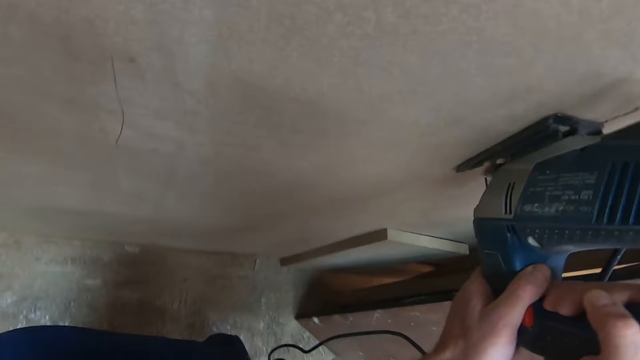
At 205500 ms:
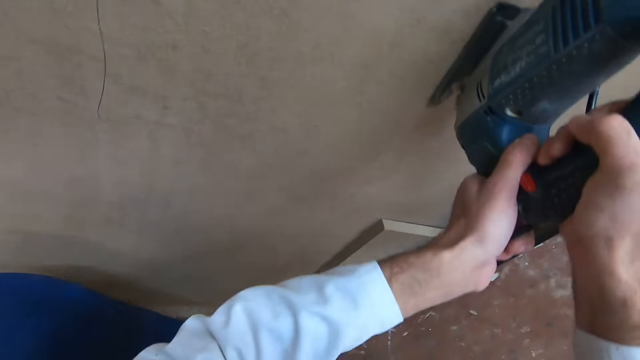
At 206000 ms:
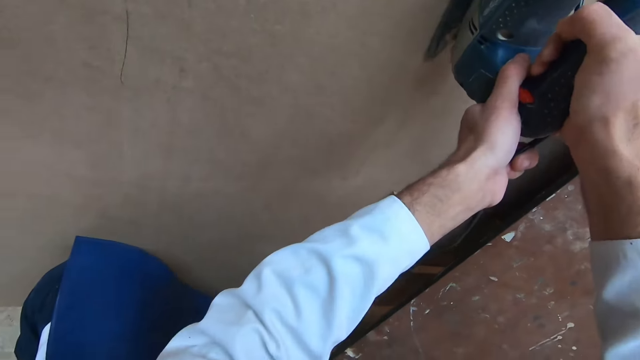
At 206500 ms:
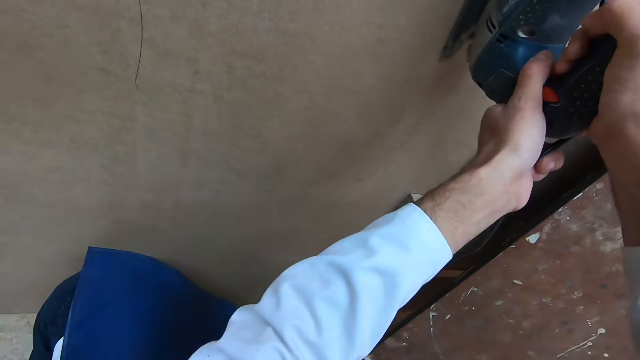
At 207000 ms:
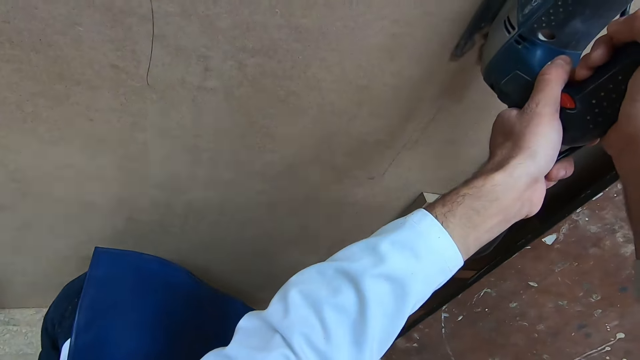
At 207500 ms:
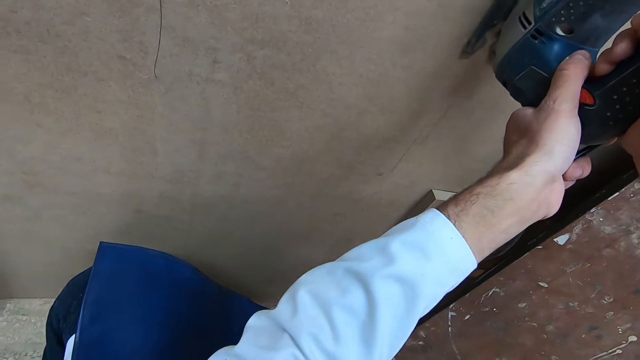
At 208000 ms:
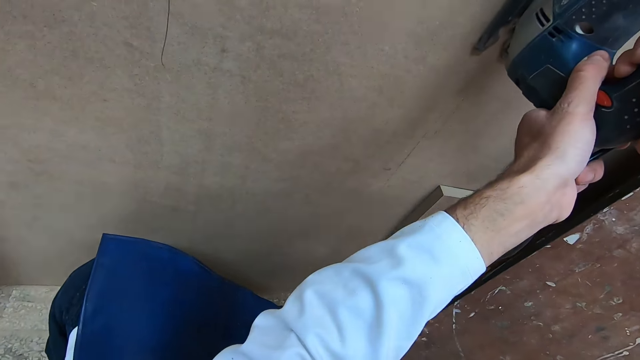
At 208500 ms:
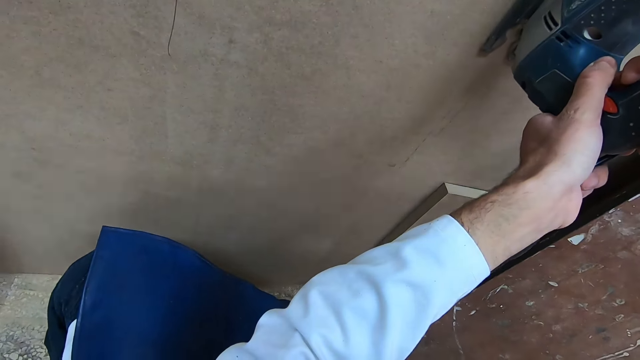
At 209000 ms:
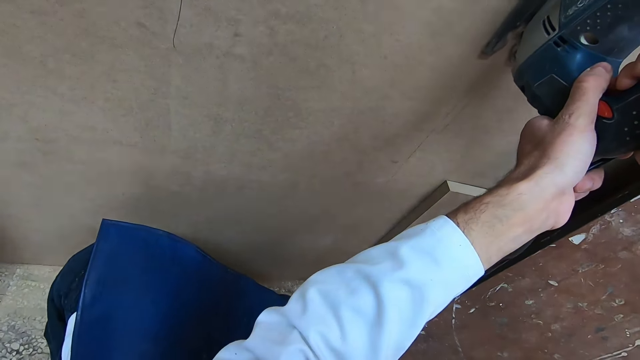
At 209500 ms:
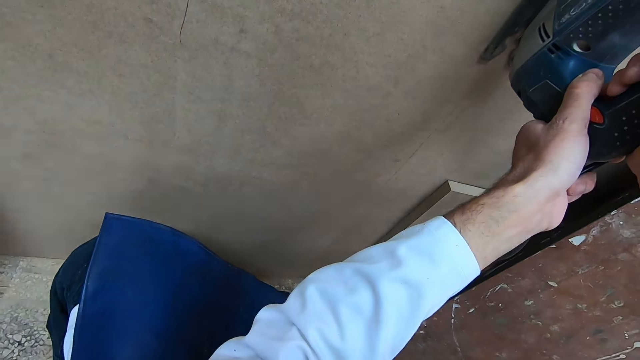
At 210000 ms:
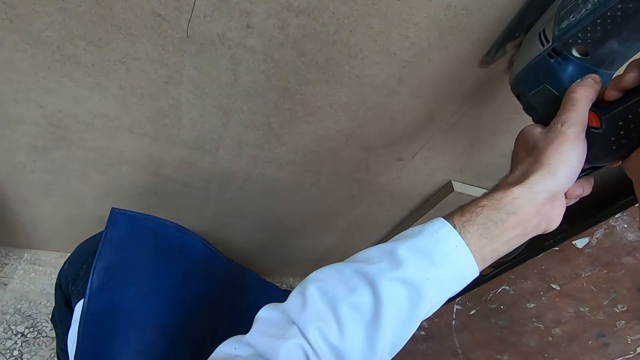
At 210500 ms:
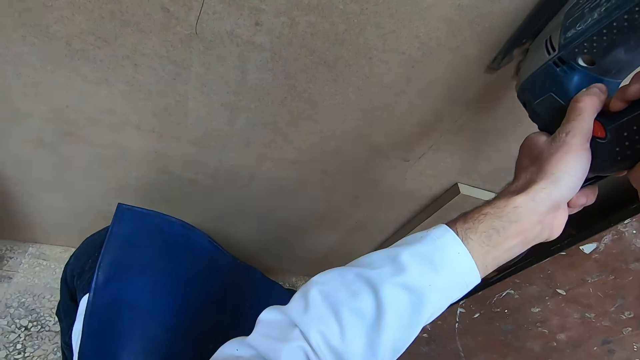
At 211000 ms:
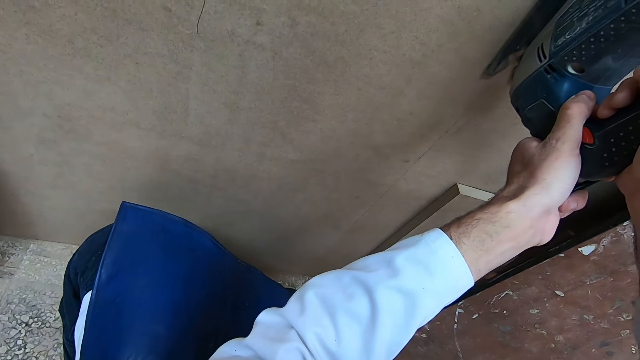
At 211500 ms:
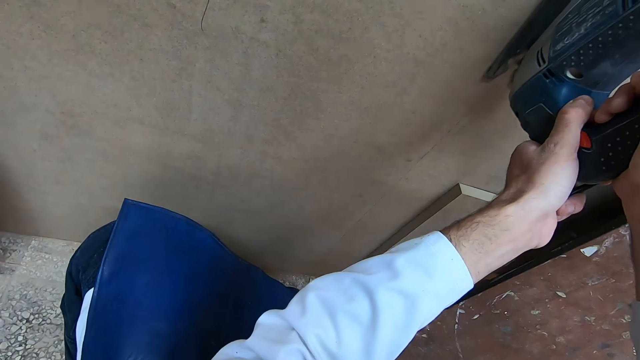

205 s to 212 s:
The camera wearer squats.

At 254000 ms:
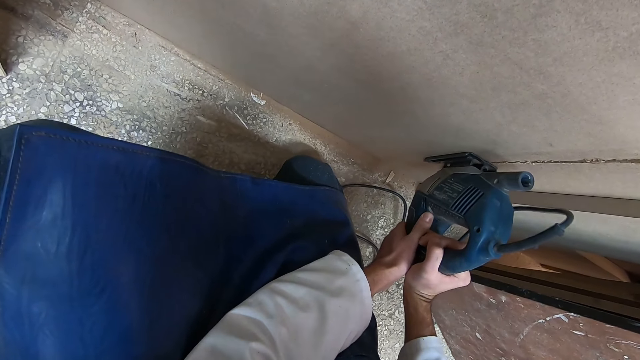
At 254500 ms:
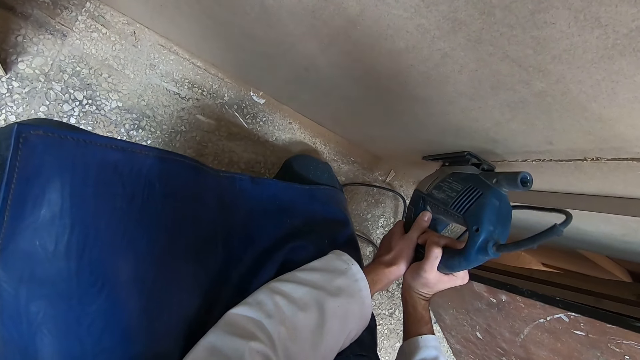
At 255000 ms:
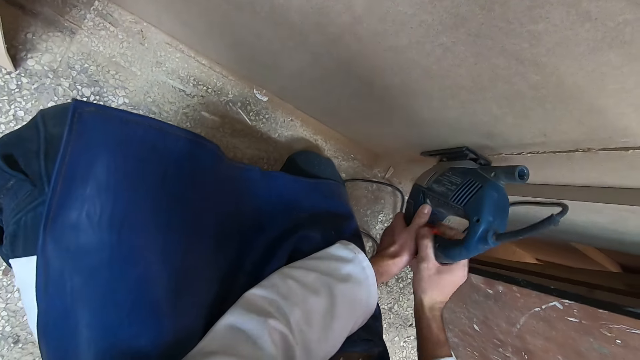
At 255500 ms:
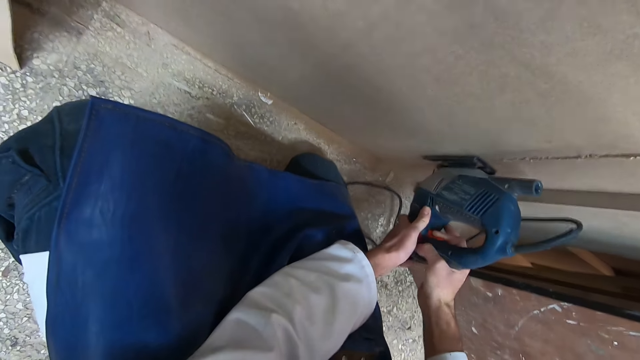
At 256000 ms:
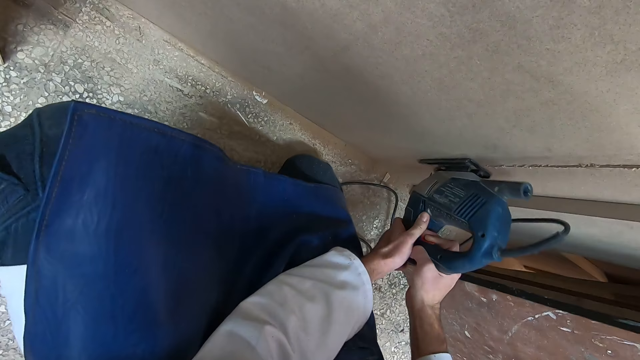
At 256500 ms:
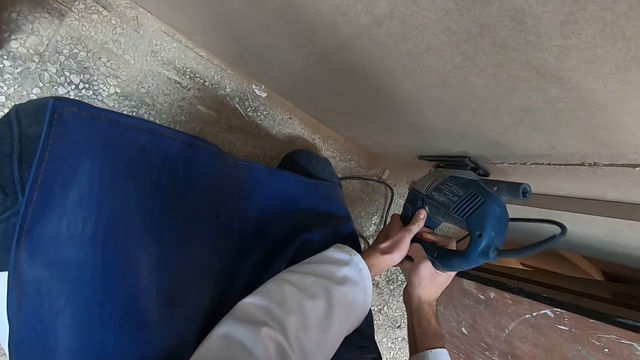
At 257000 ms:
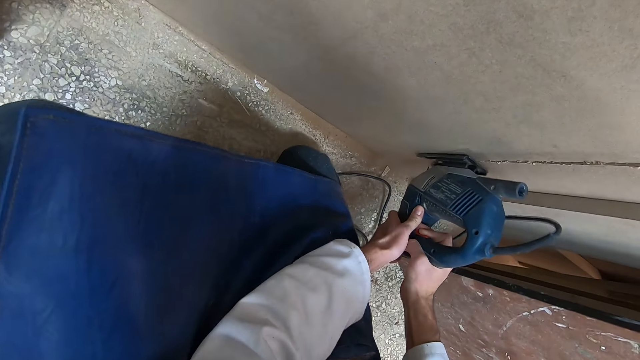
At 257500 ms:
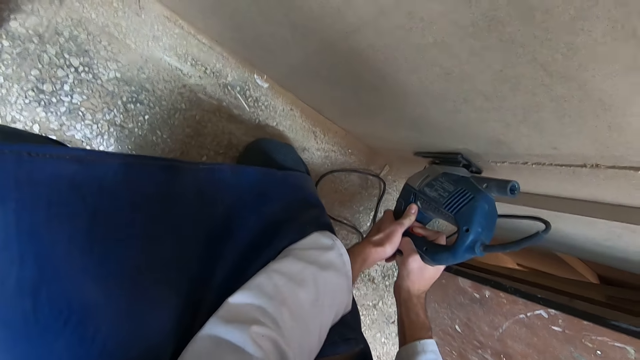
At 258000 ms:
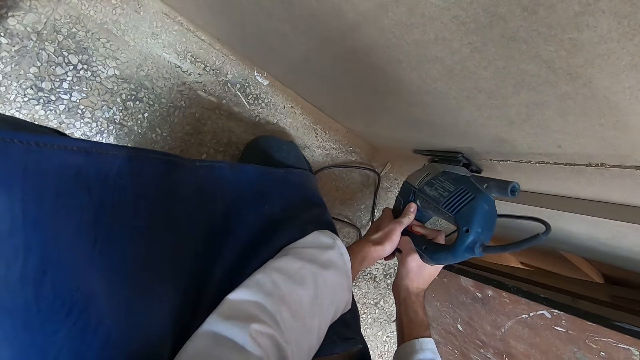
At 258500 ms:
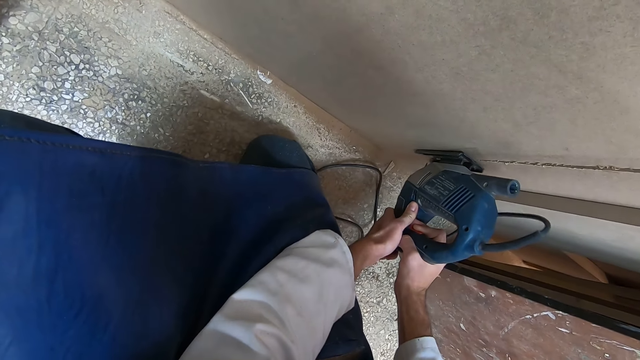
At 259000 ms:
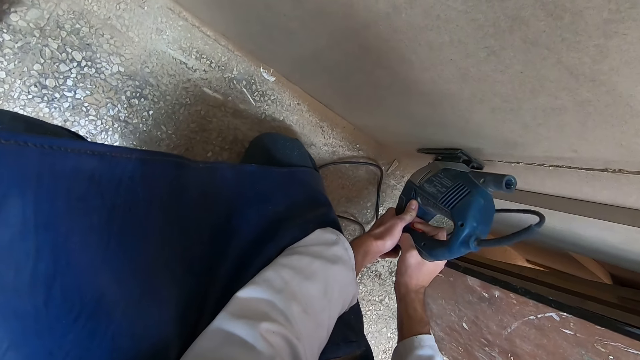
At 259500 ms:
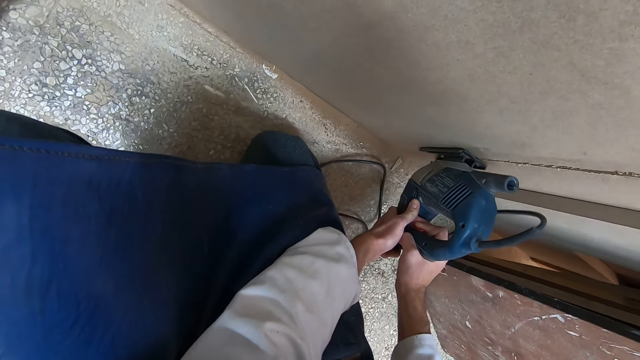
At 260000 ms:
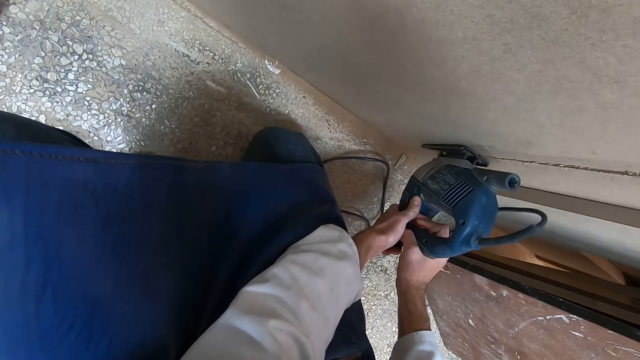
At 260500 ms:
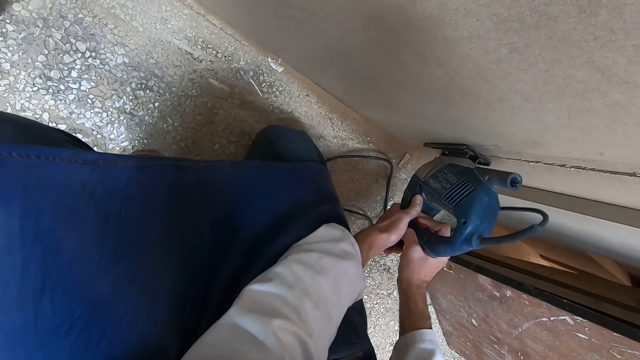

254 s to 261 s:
The camera wearer operates the power switch of the jigsaw machine with his right hand. He saws the slab wood with the jigsaw machine in his hands.

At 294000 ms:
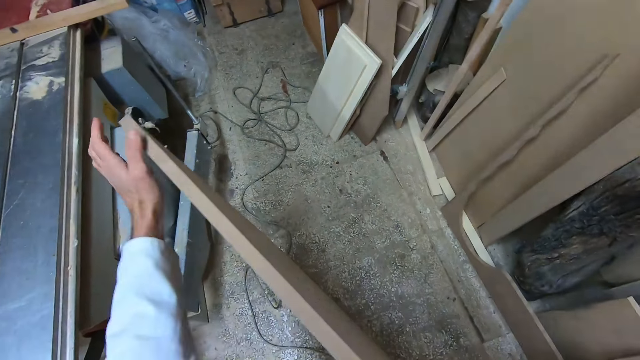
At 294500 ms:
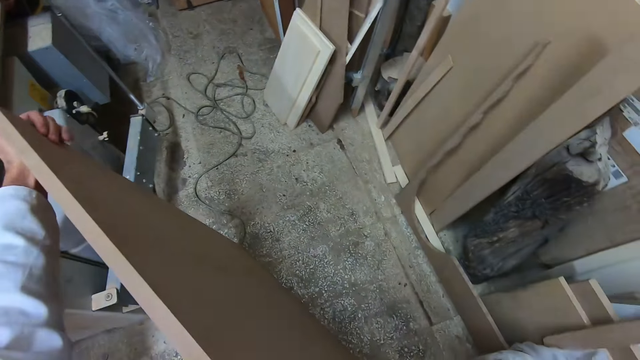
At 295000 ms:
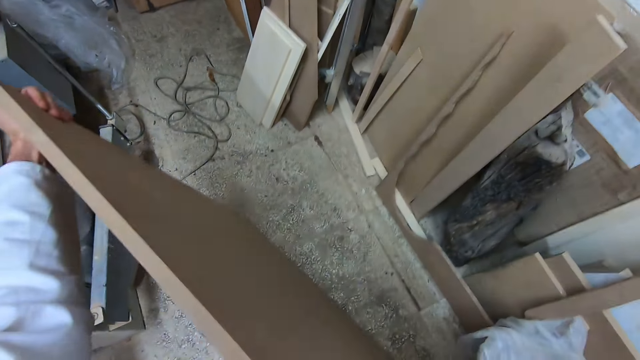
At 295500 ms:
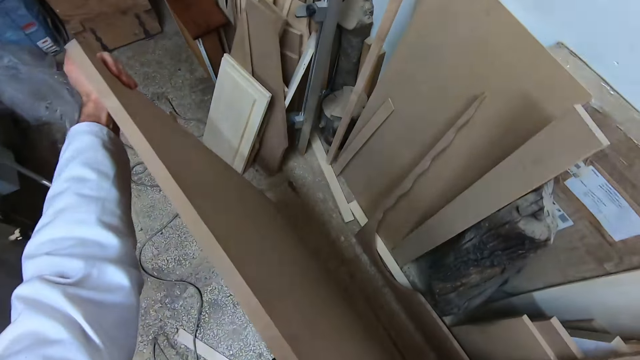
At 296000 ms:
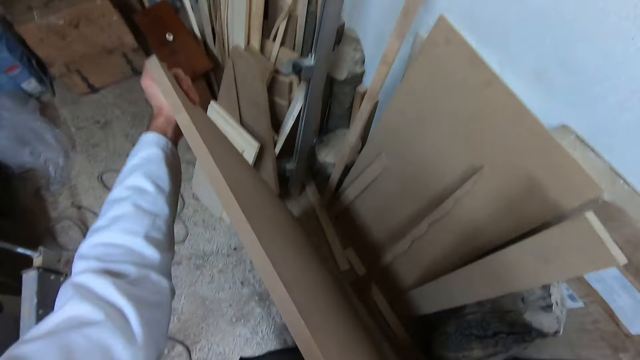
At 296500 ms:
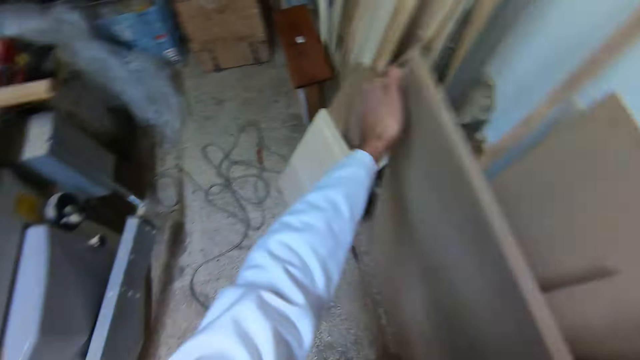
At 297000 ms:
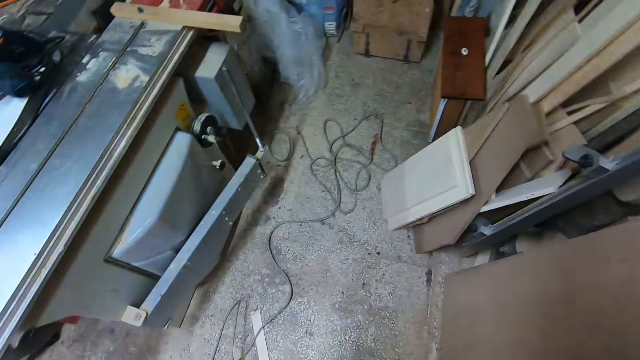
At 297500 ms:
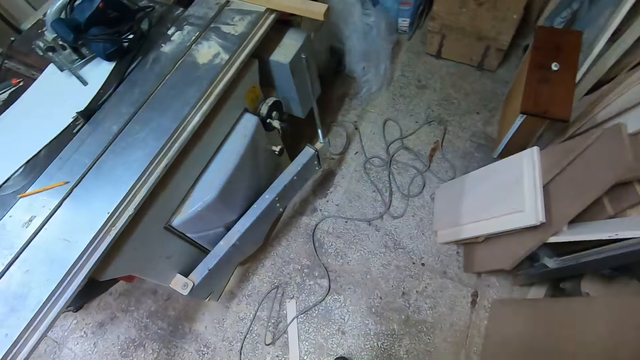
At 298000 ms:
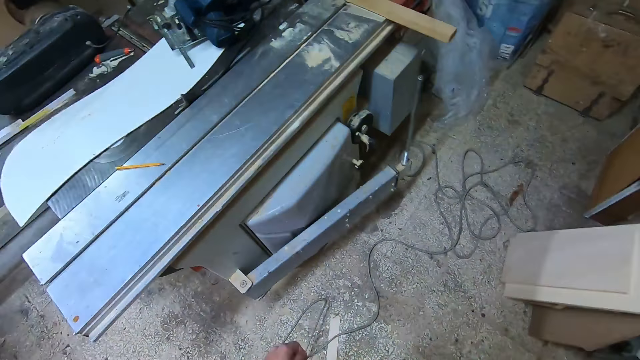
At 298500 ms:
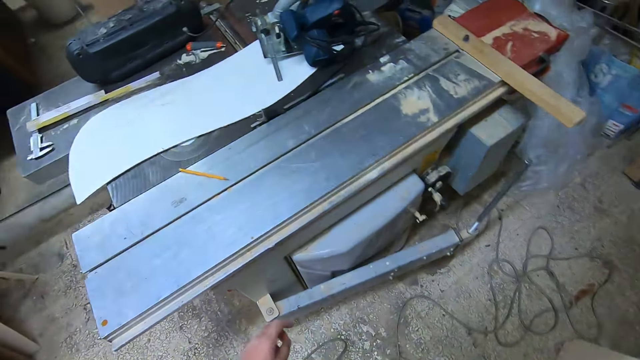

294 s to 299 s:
The camera wearer moves the sawed wood with his hands. He places the sawed wood beside some woods against the wall.
